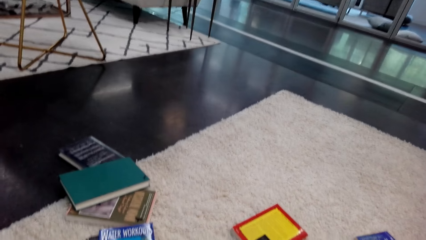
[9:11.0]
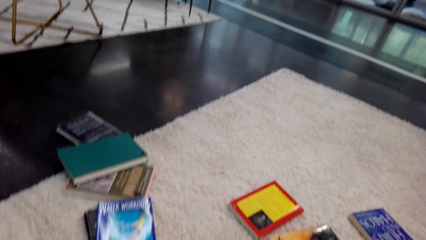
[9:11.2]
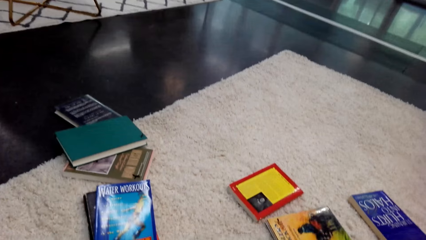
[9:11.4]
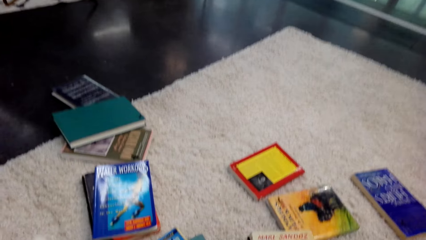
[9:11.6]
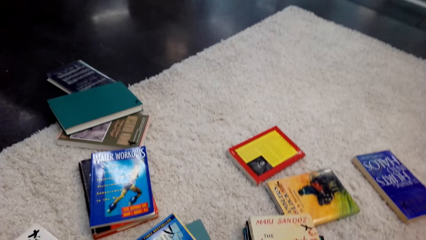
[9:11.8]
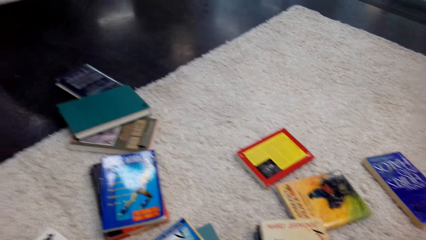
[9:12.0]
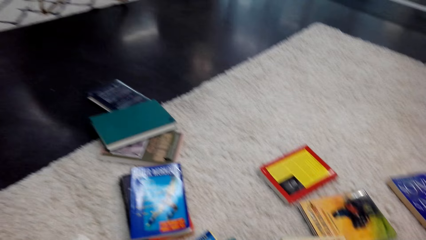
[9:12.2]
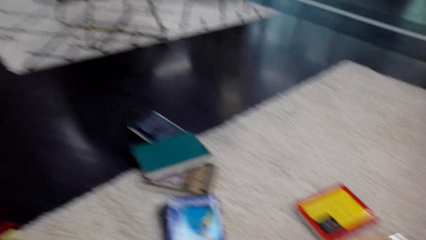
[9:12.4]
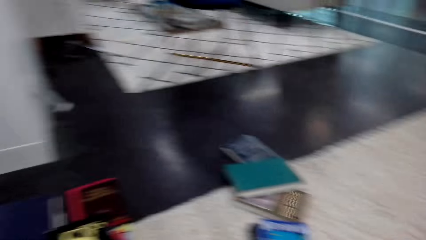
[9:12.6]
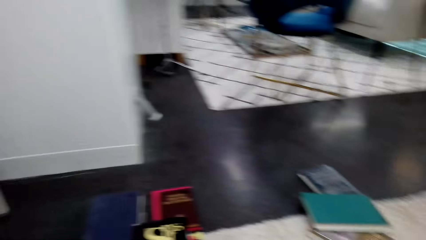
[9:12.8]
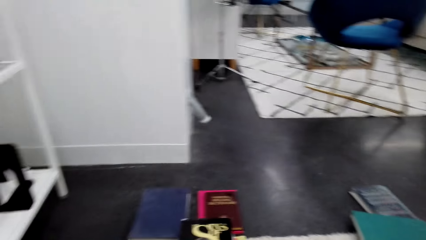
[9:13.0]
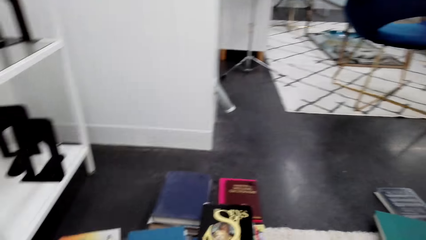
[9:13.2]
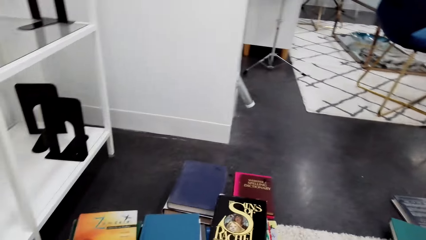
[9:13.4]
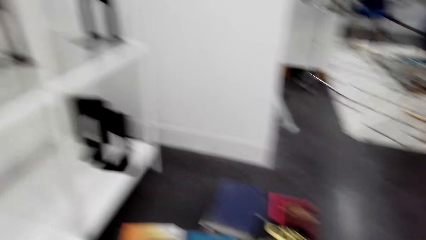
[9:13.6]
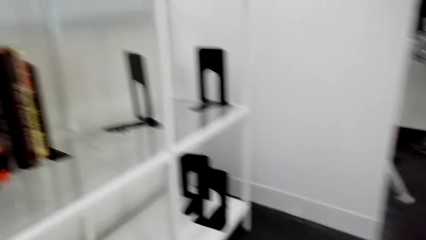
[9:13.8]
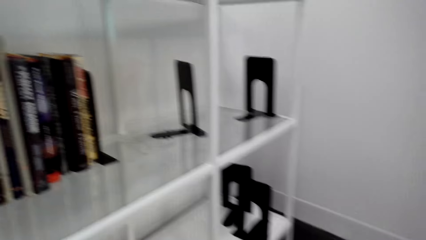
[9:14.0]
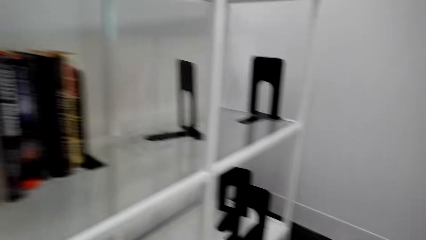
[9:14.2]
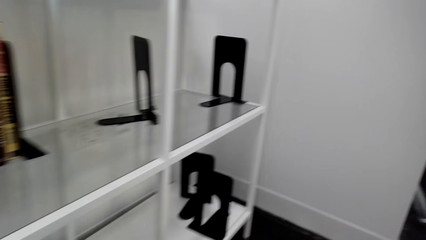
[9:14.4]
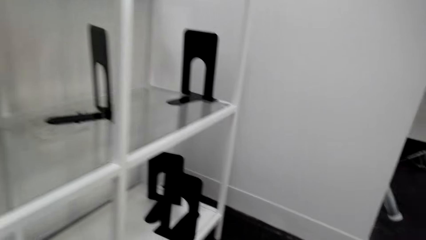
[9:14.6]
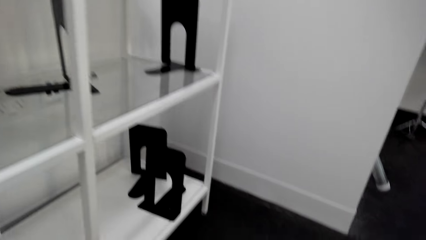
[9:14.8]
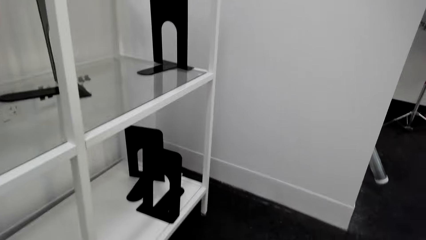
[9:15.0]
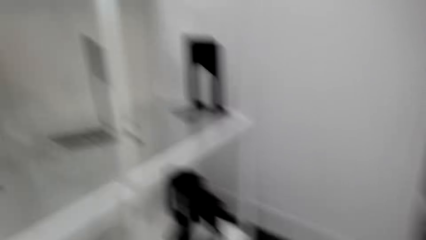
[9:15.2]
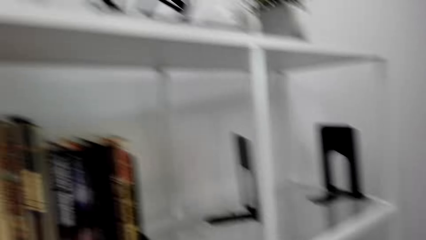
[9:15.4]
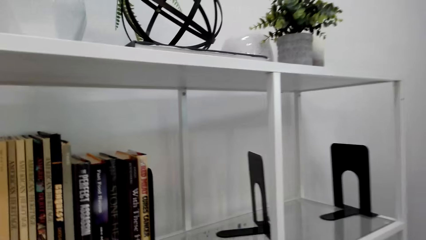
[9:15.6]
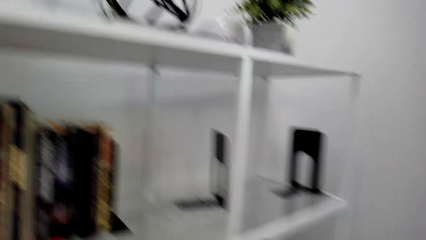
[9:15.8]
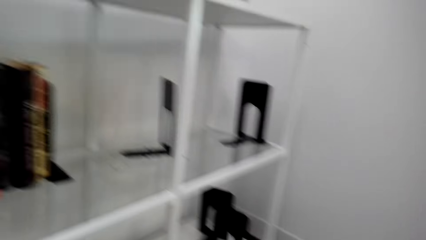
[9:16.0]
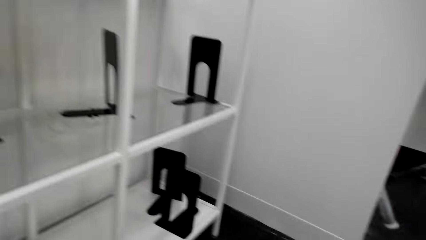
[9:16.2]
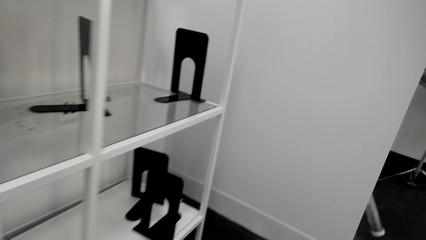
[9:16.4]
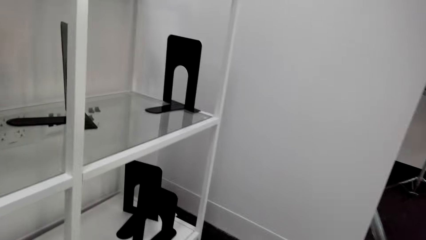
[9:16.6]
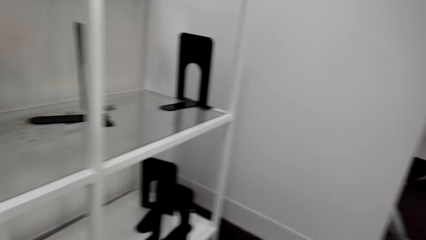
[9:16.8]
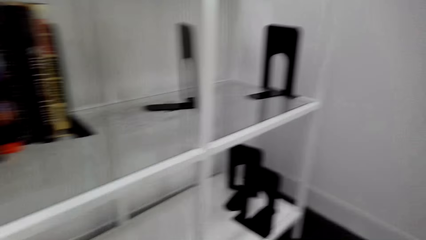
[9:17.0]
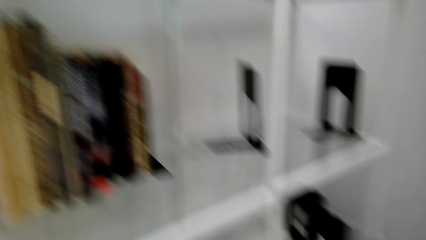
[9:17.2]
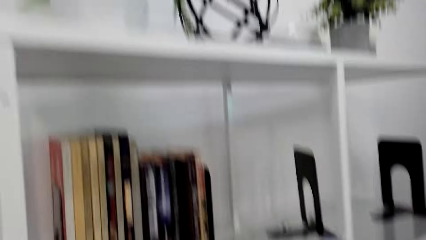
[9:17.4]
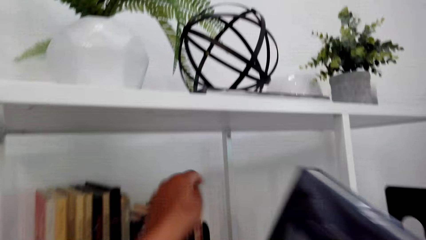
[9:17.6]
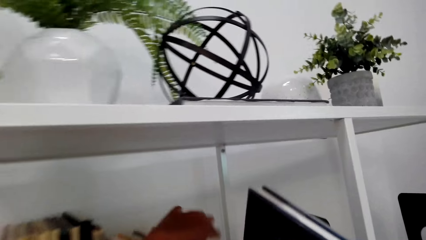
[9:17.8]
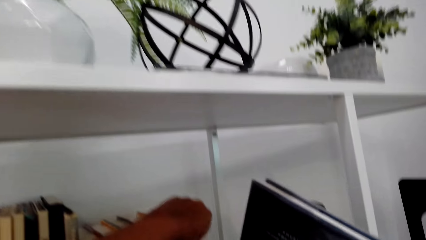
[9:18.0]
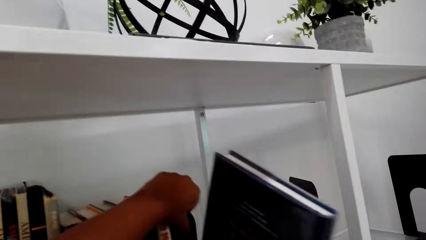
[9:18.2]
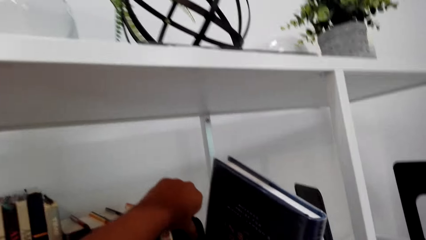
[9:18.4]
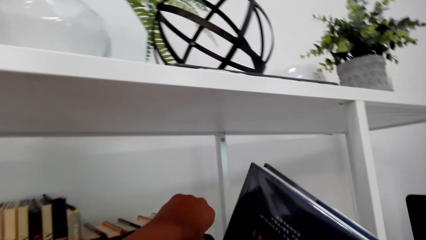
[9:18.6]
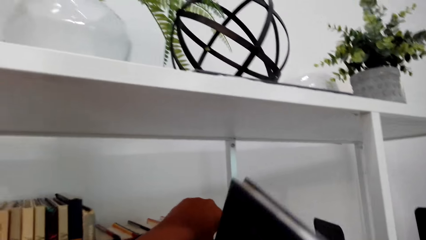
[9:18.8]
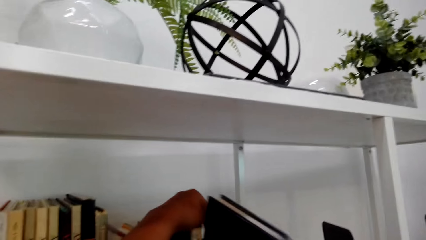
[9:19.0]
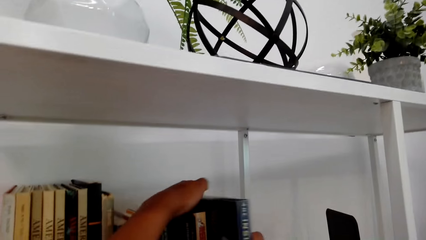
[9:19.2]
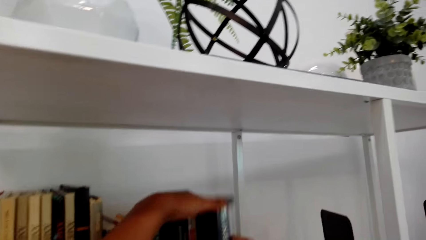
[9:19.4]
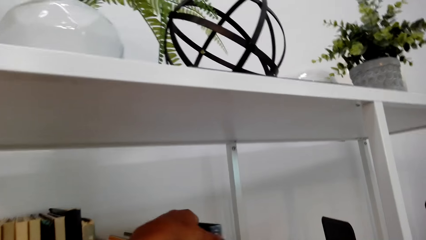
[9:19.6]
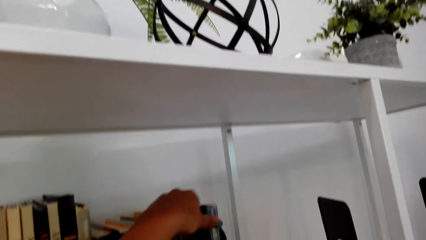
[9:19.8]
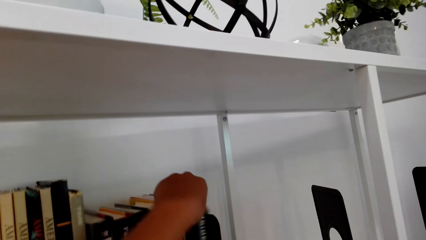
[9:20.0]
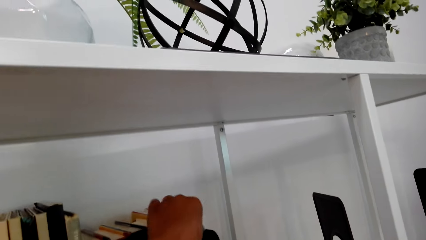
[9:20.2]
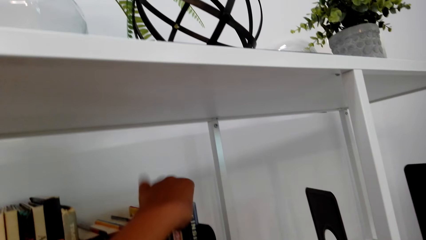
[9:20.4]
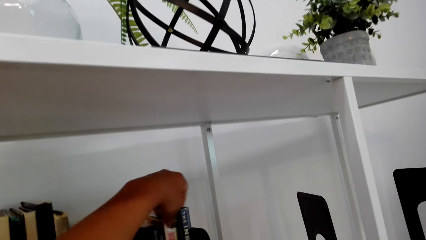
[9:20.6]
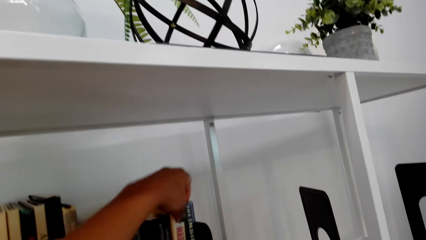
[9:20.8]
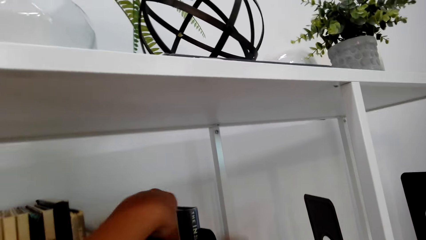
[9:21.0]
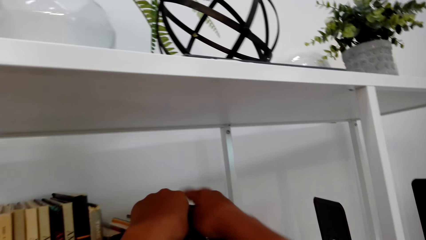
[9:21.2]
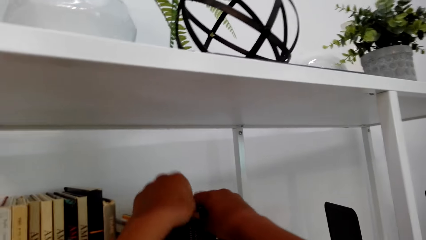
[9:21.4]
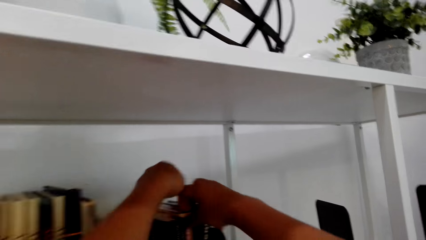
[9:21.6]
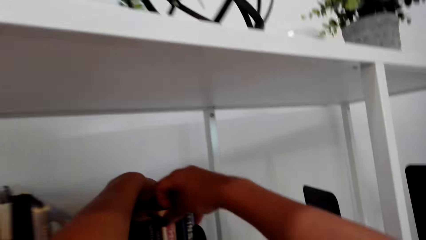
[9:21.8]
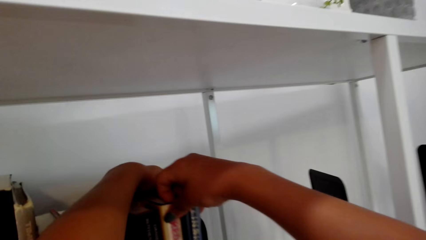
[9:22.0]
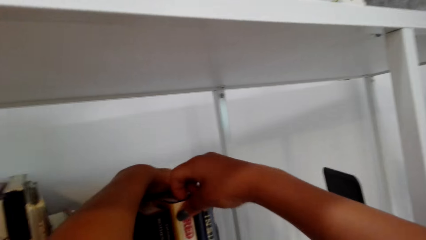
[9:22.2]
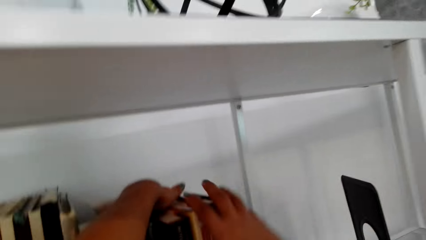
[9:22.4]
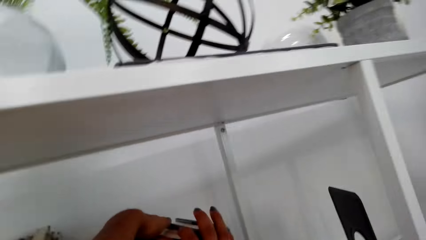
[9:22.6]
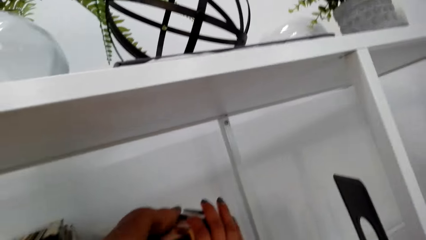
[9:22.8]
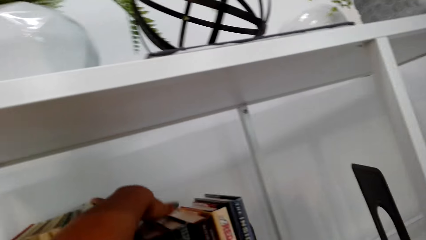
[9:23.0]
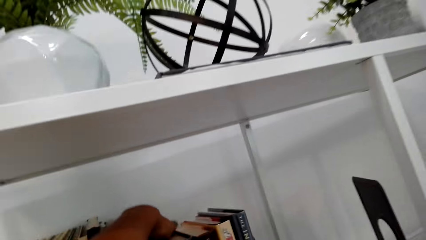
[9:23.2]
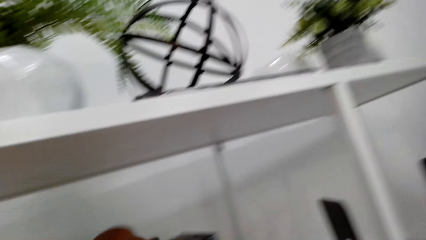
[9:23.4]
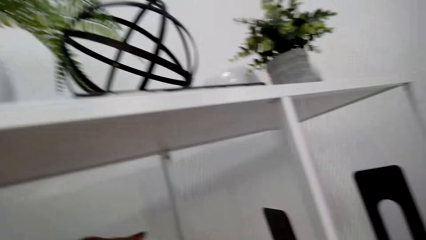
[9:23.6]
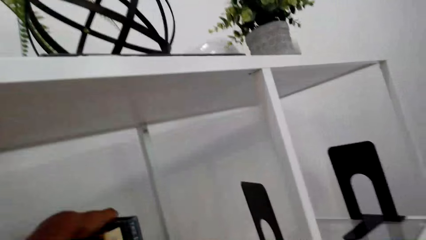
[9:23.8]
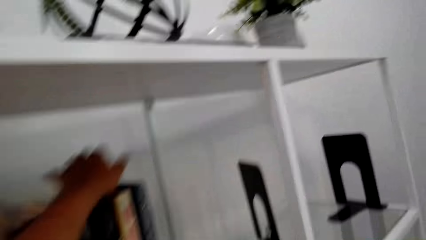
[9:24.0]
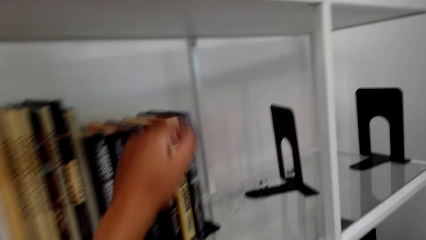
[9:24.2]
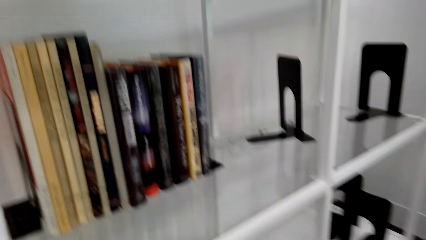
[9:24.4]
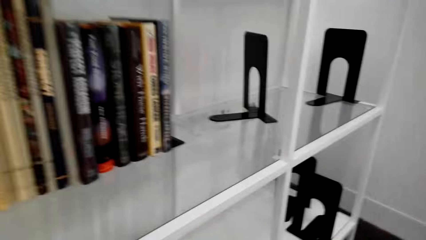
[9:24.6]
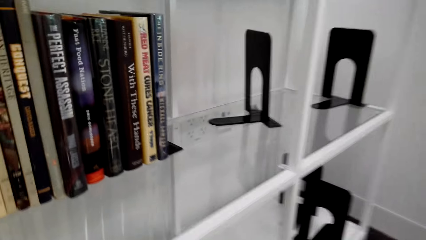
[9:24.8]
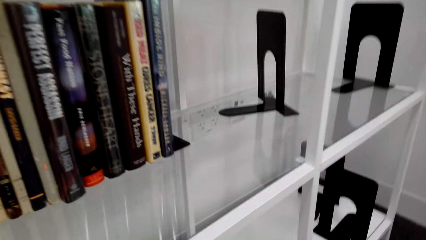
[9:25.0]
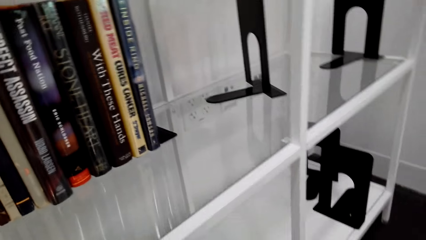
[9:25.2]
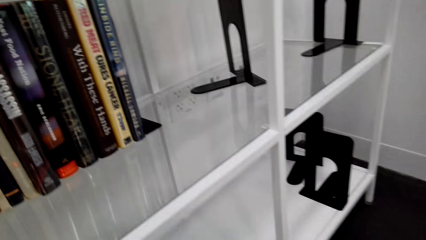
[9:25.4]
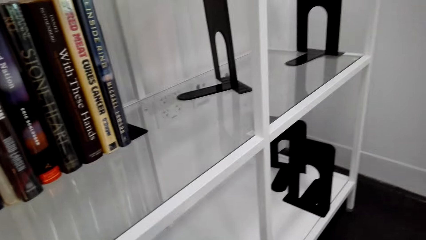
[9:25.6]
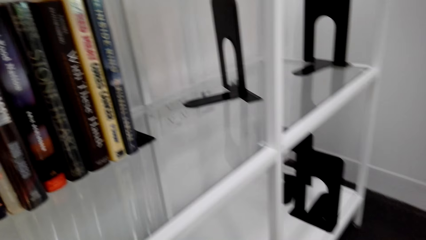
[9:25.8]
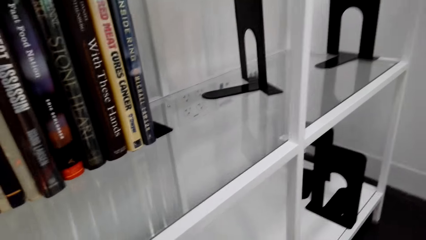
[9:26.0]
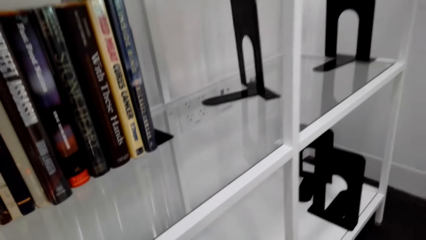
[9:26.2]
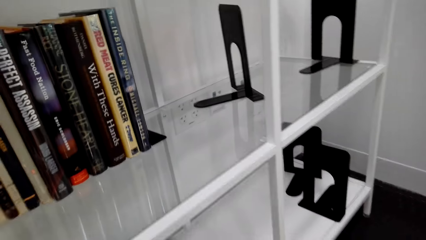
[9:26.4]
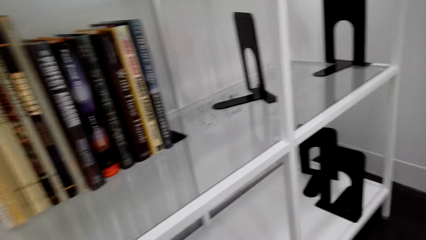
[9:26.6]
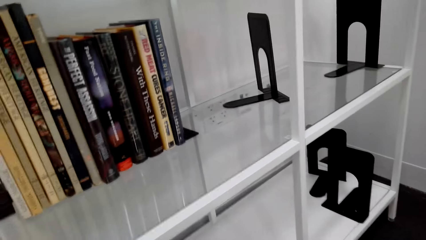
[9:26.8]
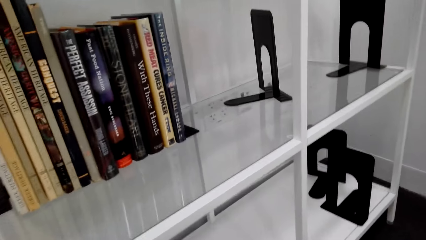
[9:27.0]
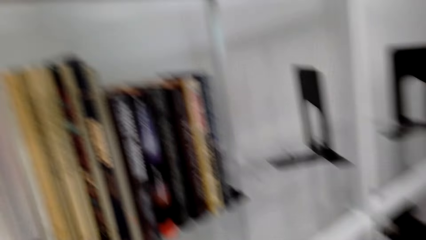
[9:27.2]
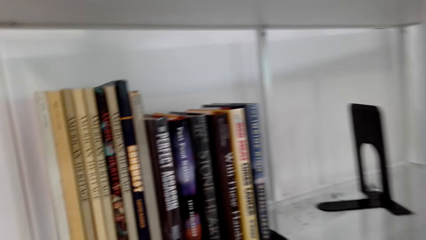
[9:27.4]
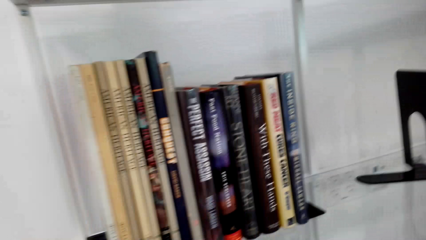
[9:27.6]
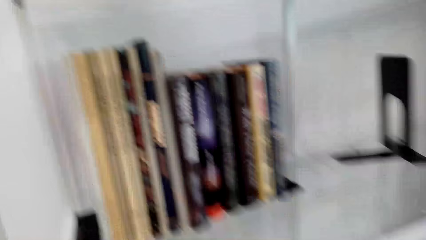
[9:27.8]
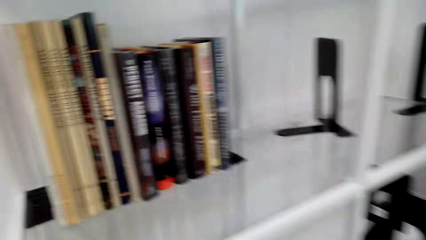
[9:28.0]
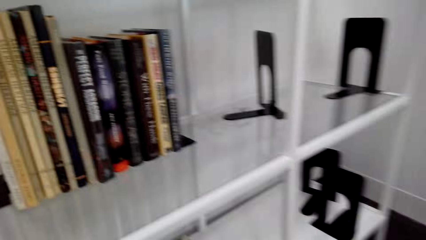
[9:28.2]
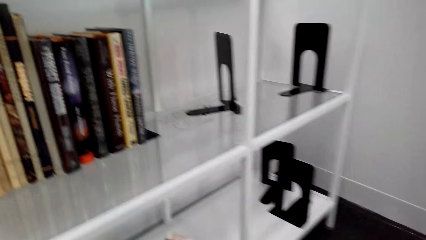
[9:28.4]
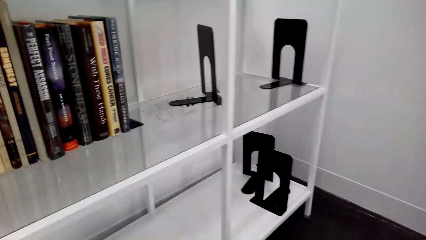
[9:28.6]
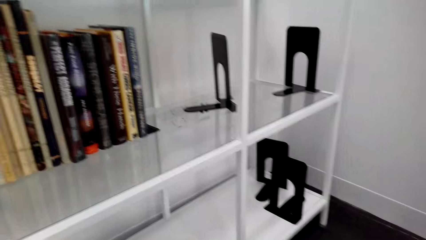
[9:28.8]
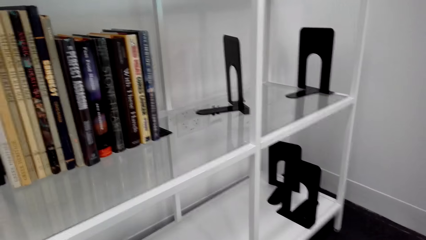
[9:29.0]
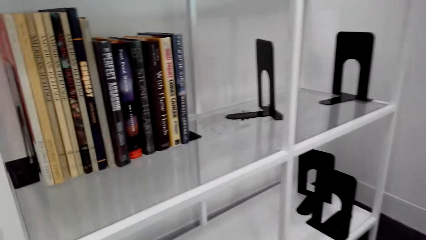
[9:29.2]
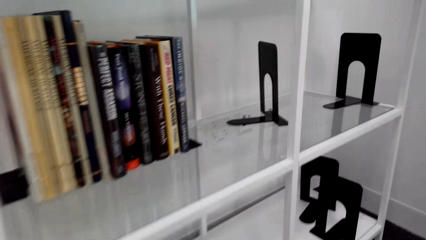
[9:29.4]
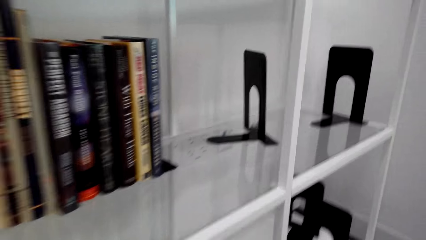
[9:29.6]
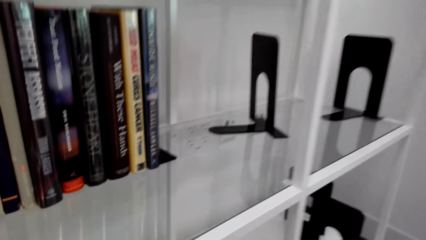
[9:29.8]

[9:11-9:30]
The camera wearer turns to the side. They hold books on a shelf. They arrange the book in the shelf. They turn around. They pick another book on the floor.
